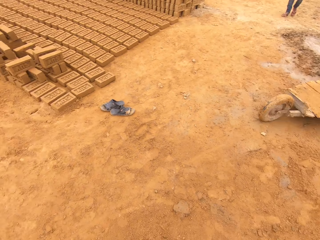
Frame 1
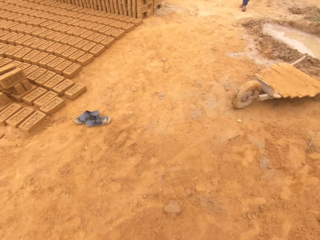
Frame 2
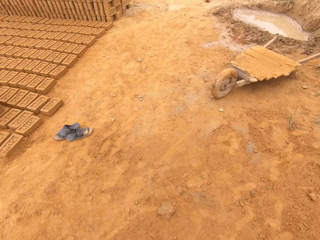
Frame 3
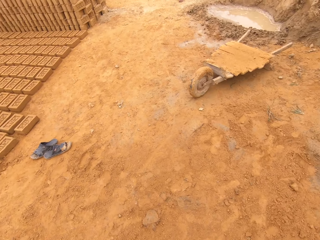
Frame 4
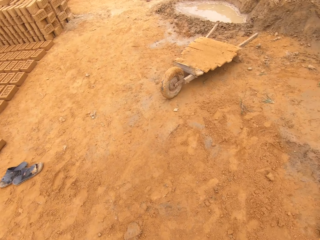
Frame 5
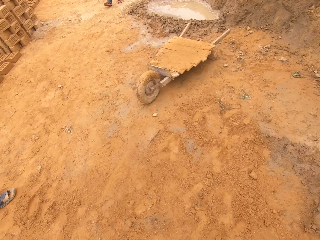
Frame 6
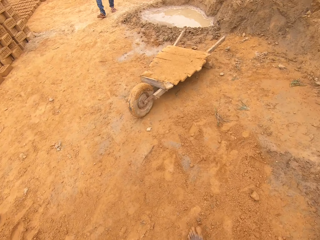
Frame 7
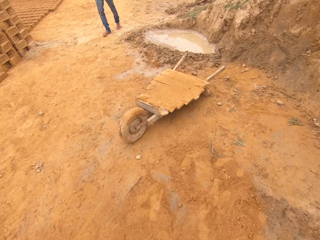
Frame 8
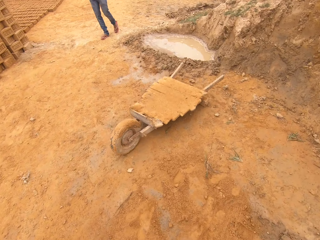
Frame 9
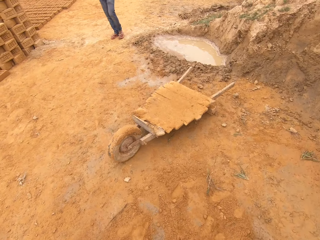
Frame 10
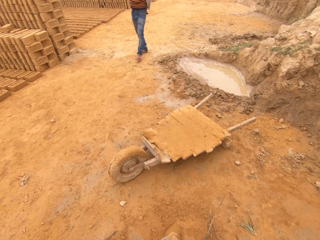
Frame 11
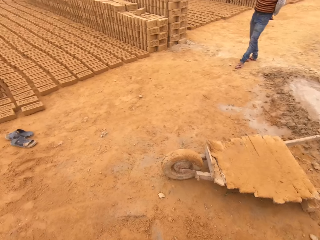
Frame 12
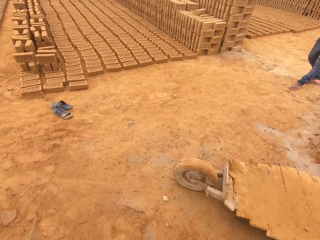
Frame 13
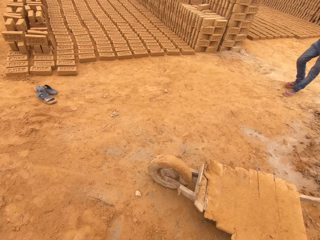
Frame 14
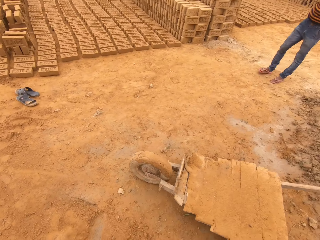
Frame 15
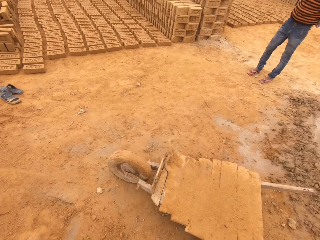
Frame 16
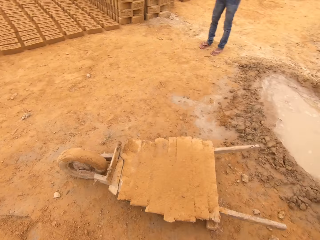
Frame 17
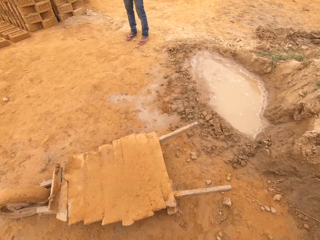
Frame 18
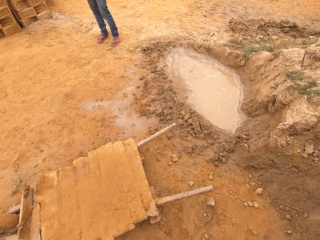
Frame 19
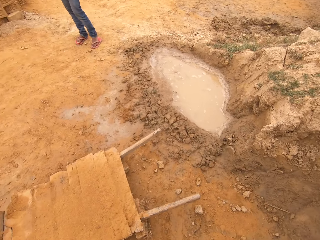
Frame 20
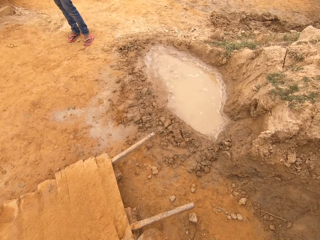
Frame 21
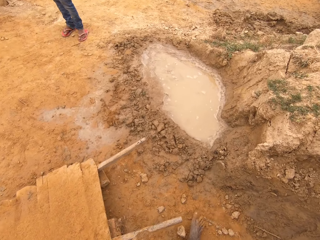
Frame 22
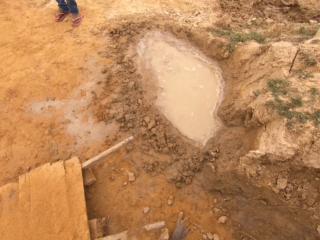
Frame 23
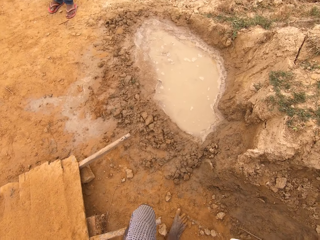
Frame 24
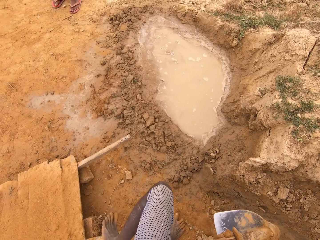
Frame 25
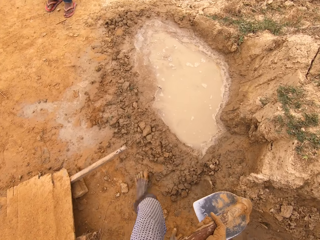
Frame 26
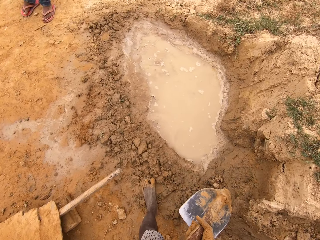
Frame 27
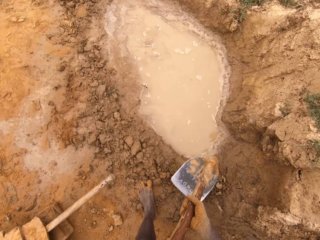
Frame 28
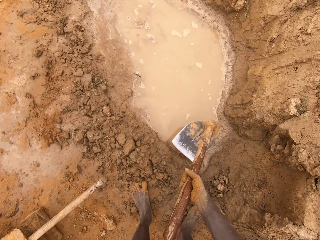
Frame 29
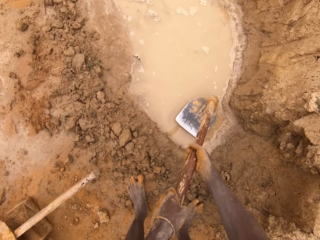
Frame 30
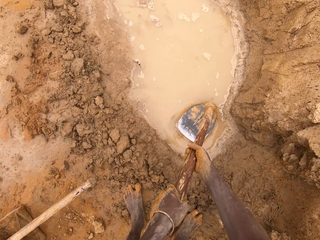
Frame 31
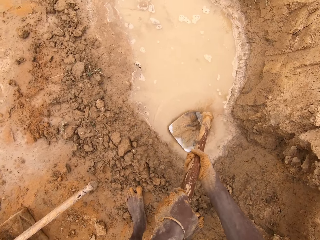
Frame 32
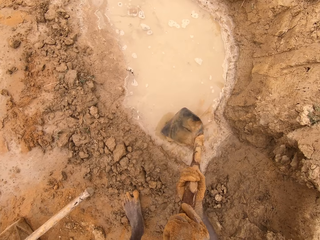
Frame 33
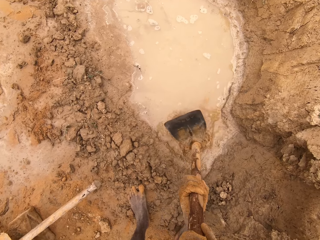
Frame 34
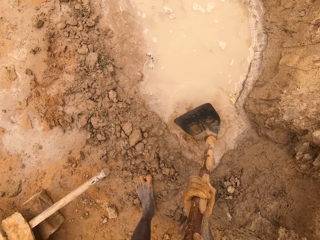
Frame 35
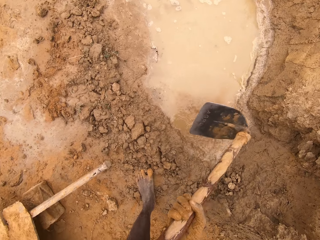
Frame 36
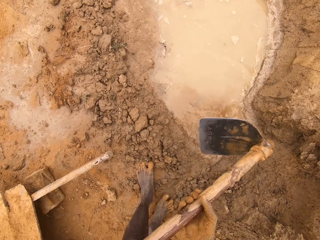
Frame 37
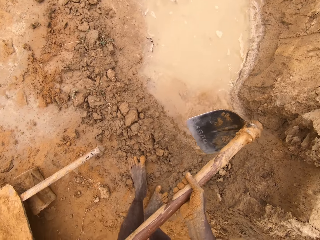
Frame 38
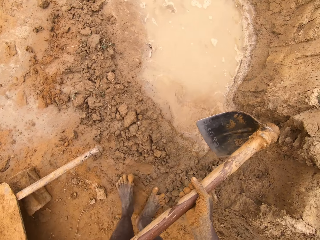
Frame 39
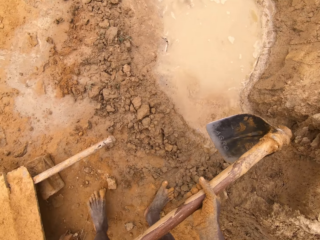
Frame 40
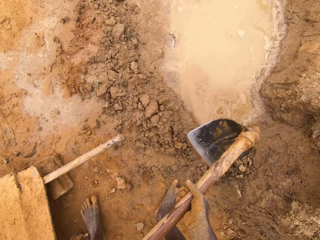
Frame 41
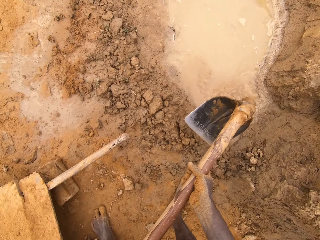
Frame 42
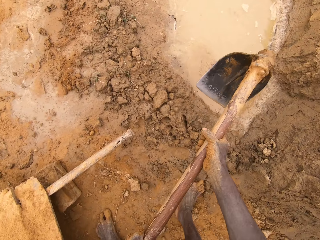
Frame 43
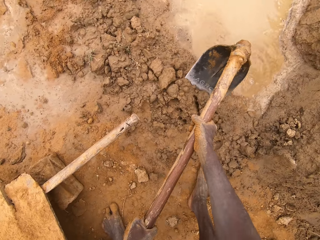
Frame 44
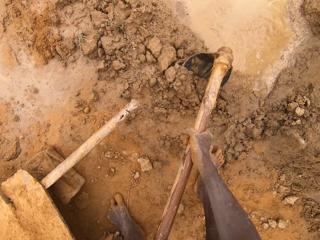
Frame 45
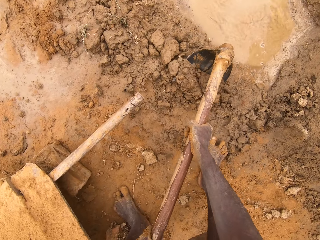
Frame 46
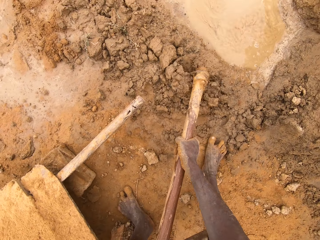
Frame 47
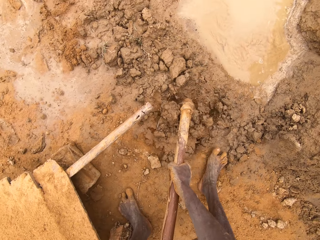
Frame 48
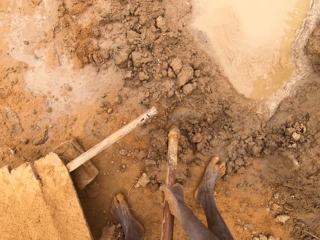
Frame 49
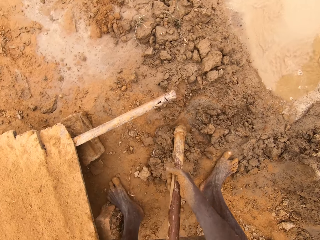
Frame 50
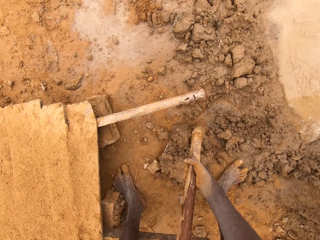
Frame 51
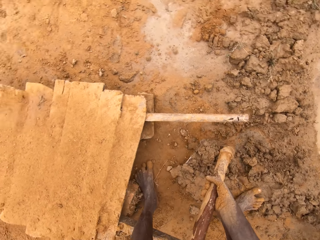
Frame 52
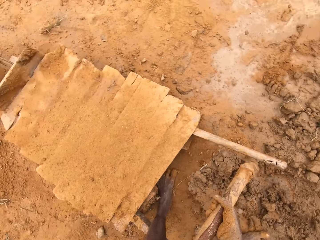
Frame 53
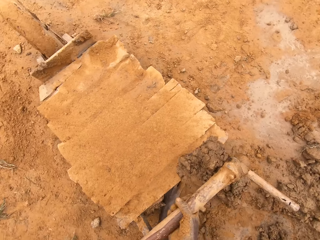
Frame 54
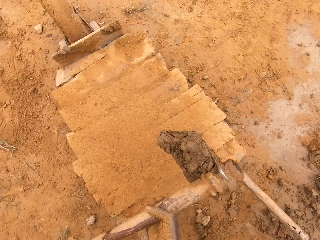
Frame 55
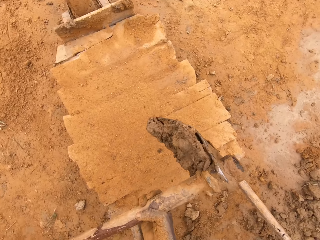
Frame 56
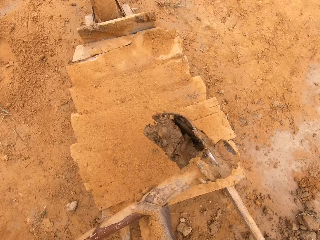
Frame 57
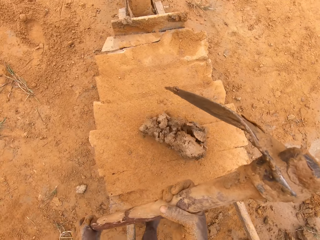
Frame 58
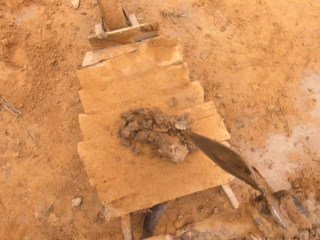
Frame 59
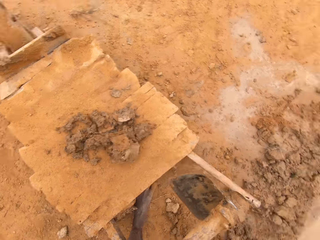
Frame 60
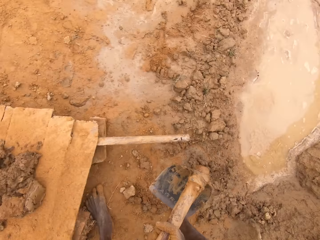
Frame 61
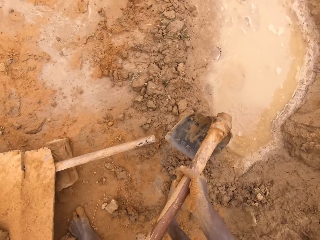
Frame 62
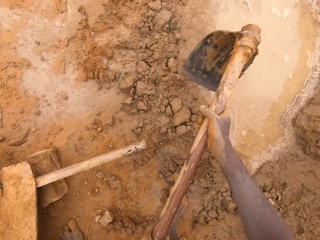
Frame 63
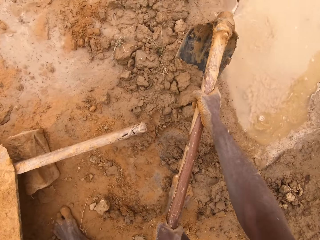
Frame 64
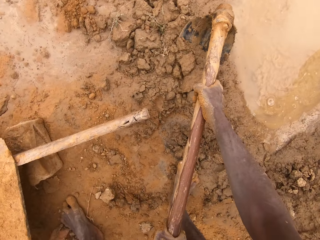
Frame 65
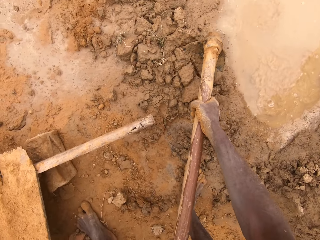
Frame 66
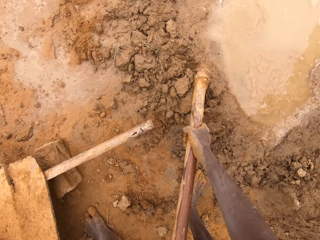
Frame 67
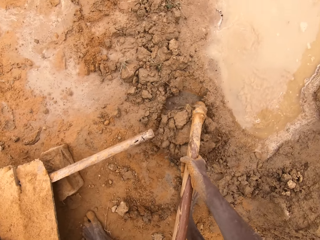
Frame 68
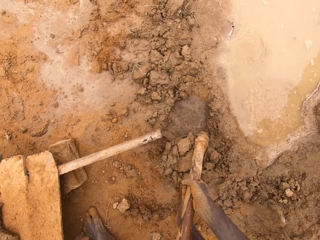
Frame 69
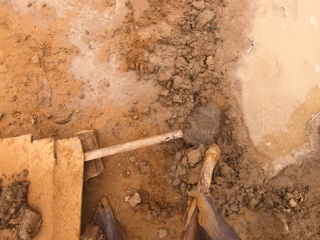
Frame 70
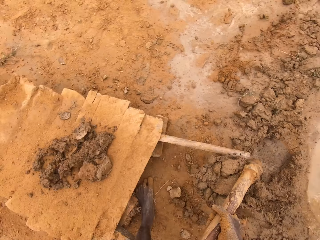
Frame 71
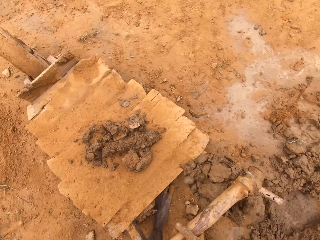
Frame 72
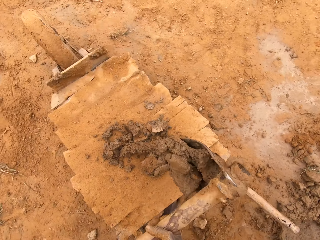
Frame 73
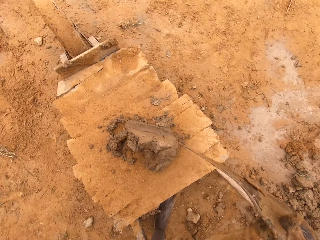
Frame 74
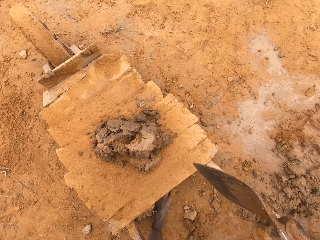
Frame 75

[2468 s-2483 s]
A man walks on the ground. The camera wearer walks on the ground. They dip a hoe in the water and rinse the hoe in the water pool. They scoop the clay with the hoe. They put the clay on the cart. They scoop the clay with the hoe.

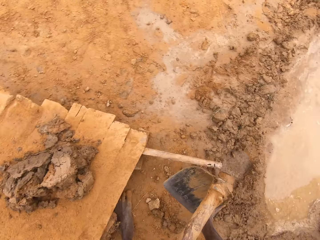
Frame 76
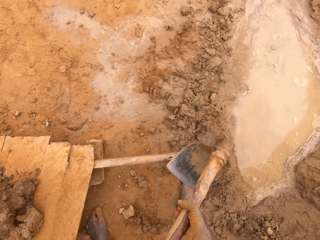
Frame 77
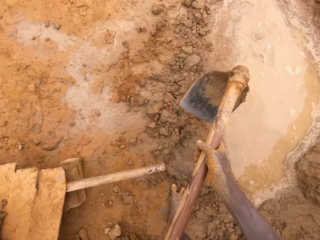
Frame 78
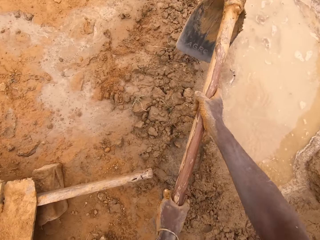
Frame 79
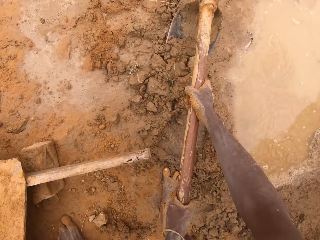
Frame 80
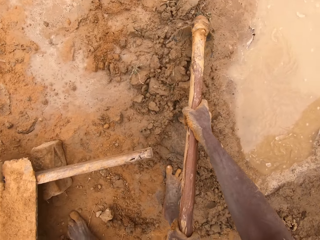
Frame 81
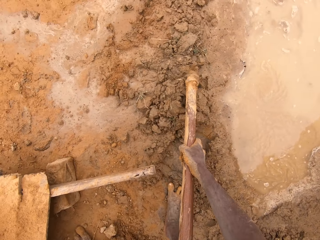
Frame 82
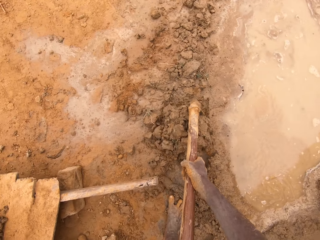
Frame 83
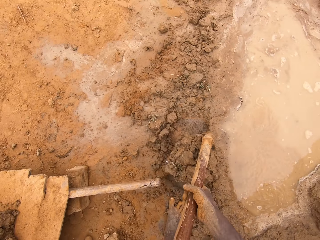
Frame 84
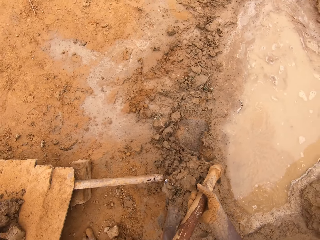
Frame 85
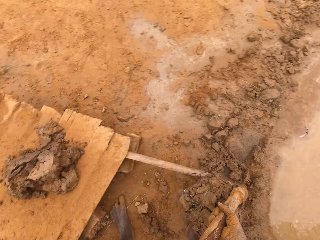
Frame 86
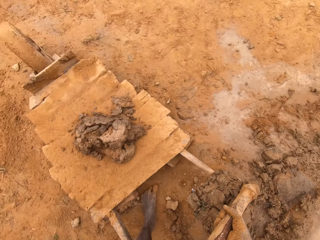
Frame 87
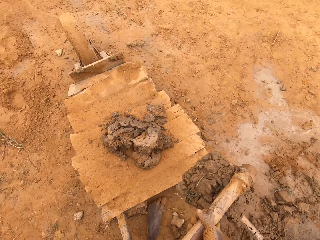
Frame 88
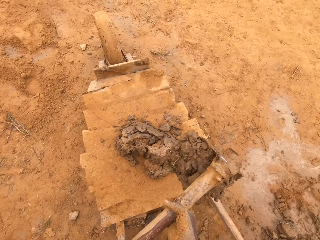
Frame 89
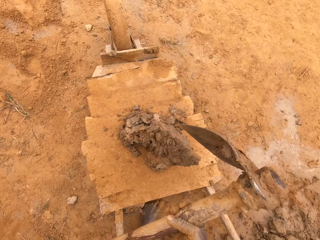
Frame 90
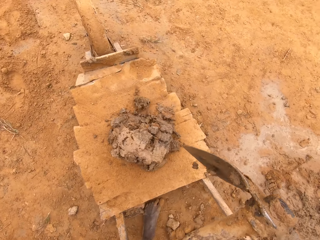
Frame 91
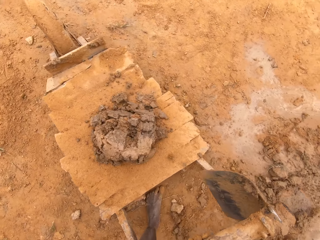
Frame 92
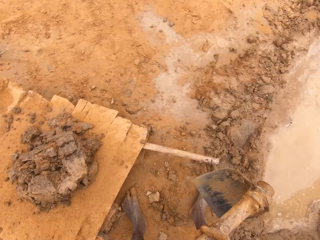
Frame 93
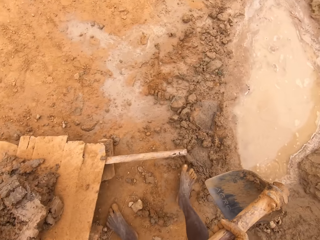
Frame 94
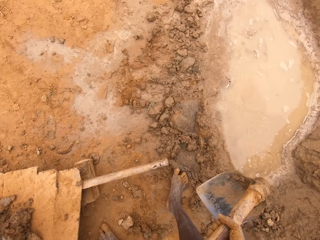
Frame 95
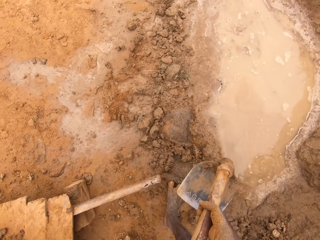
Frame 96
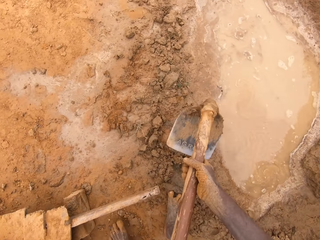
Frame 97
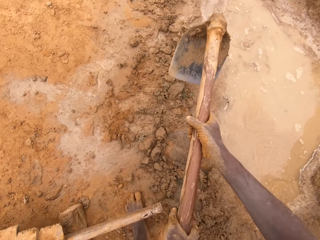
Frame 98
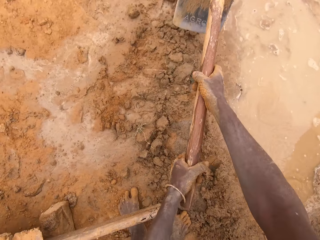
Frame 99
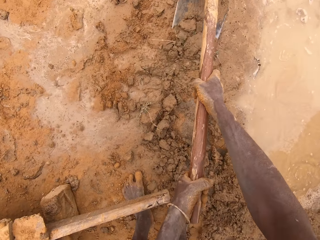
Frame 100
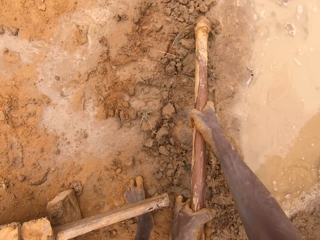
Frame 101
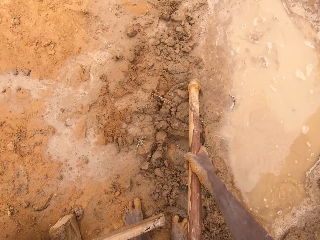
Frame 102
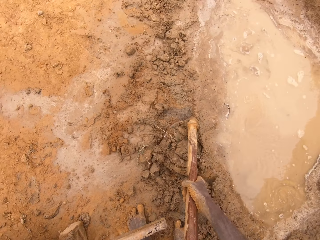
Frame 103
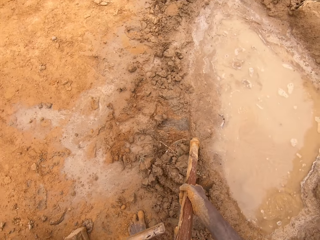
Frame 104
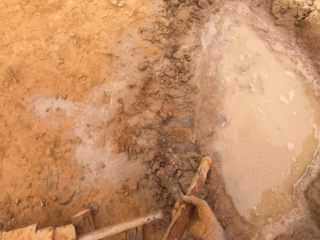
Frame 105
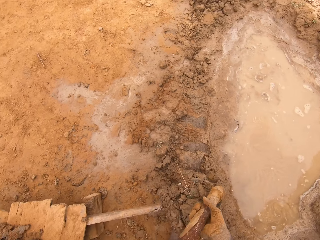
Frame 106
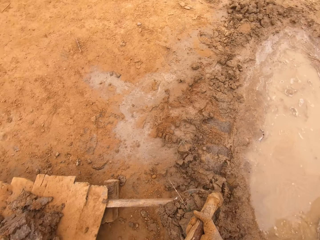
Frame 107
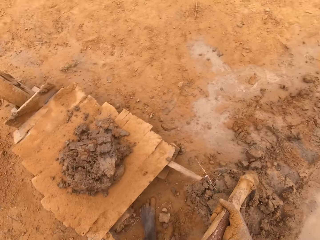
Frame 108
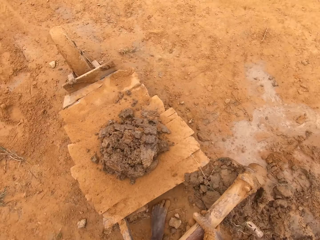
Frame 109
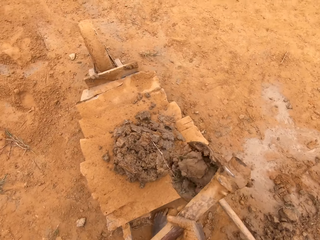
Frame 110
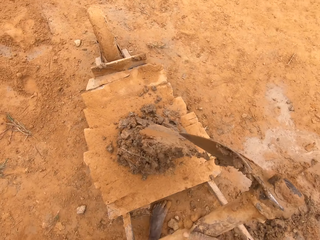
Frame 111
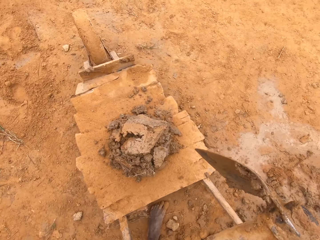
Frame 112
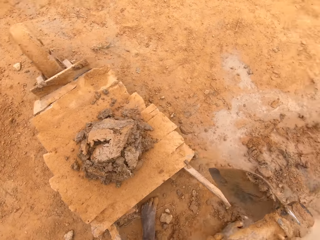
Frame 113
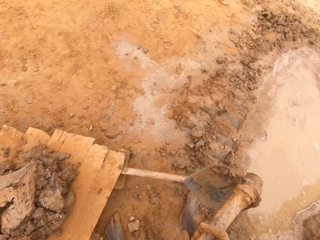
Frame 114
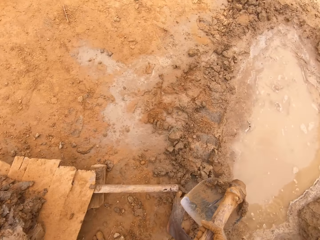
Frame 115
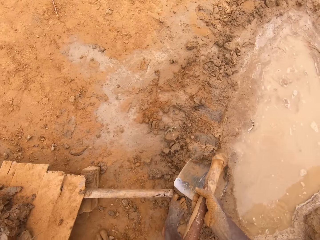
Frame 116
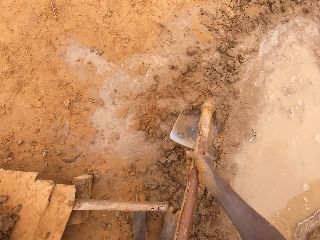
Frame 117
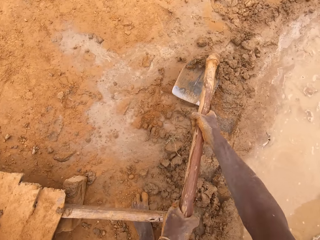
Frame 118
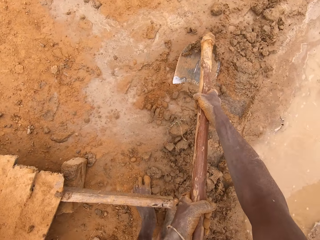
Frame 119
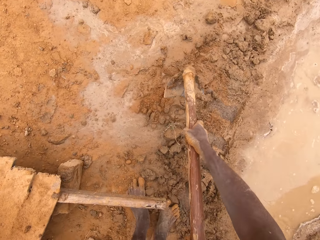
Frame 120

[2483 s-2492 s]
The camera wearer puts clay on the cart. They scoop the clay with the hoe. They put the clay on the cart. They talk to a man. They scoop the clay with the hoe. They put the clay on the cart.
